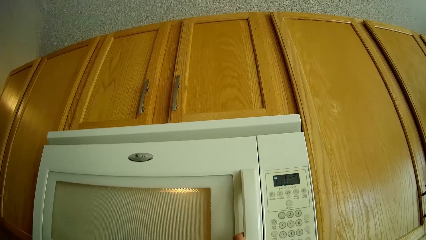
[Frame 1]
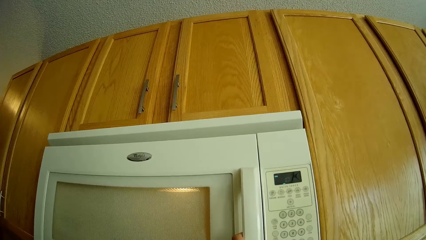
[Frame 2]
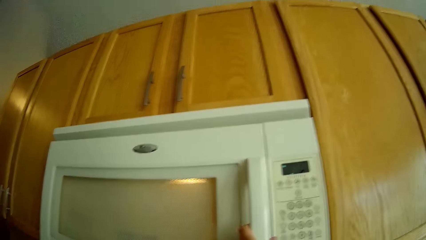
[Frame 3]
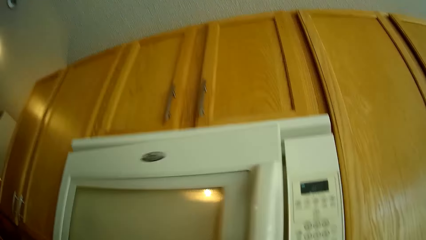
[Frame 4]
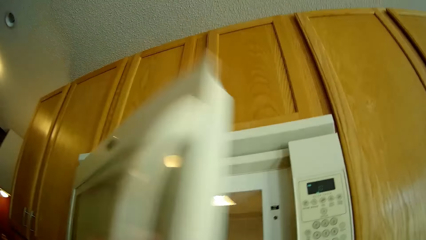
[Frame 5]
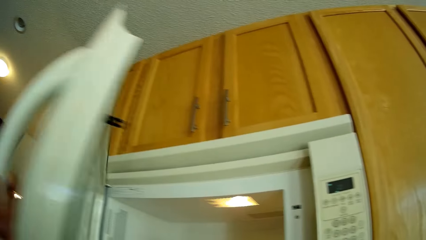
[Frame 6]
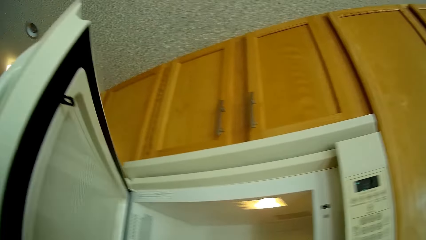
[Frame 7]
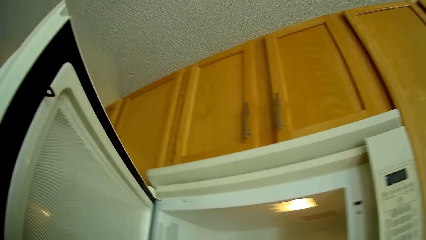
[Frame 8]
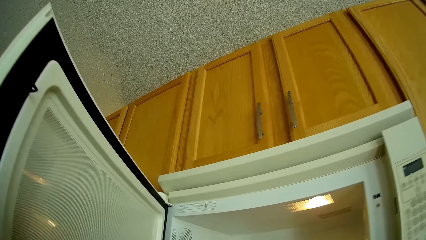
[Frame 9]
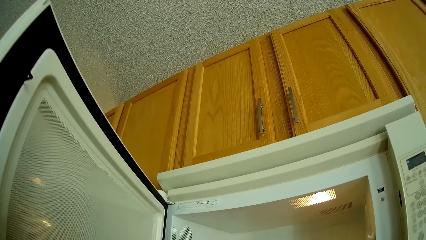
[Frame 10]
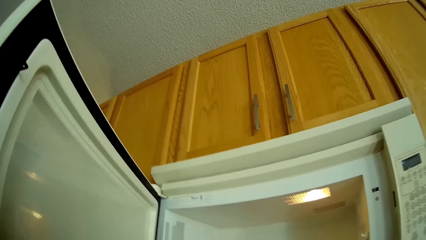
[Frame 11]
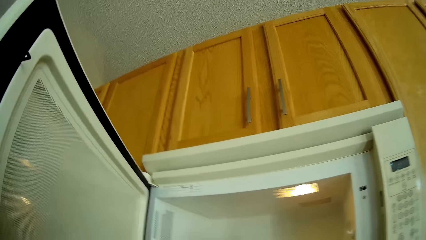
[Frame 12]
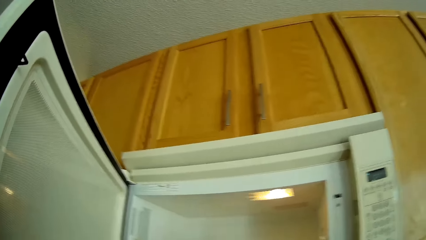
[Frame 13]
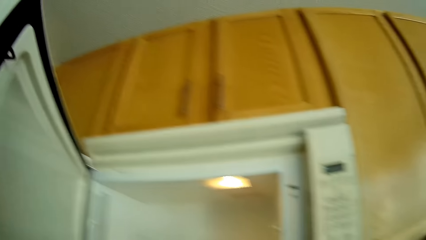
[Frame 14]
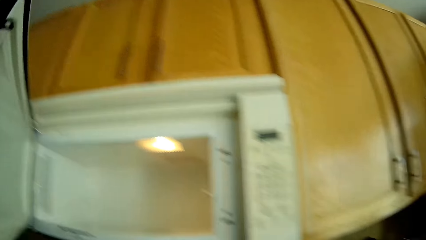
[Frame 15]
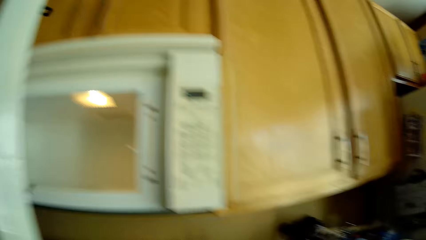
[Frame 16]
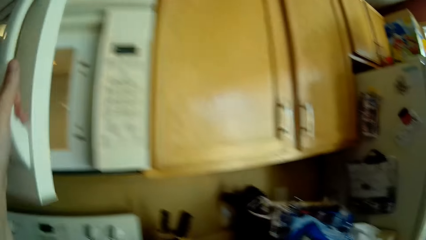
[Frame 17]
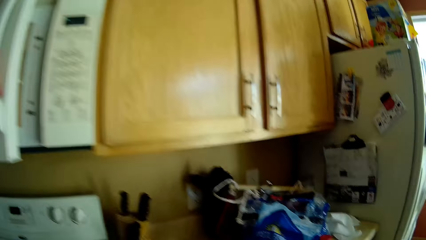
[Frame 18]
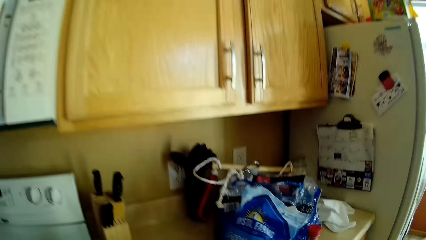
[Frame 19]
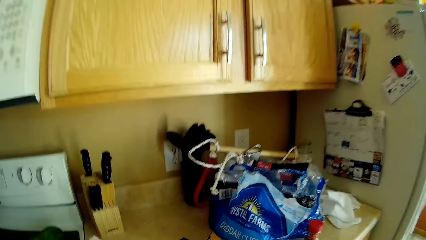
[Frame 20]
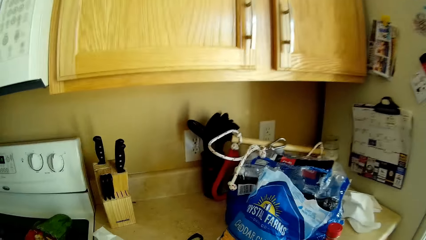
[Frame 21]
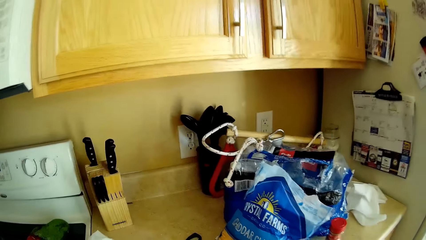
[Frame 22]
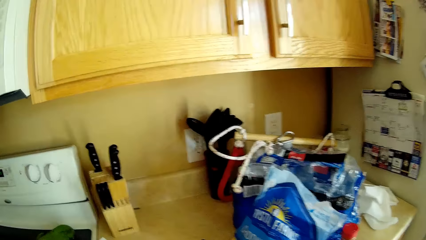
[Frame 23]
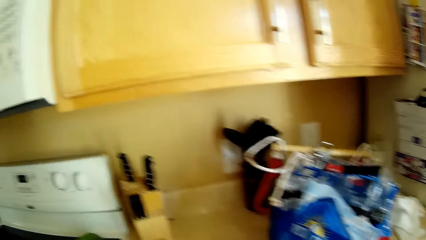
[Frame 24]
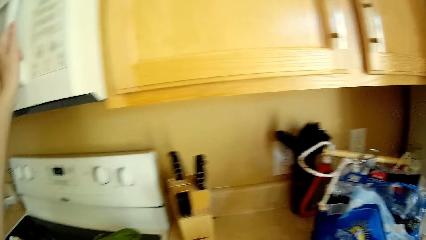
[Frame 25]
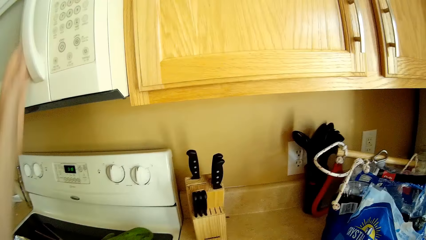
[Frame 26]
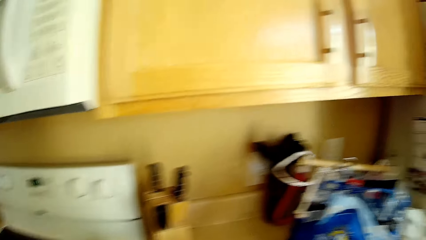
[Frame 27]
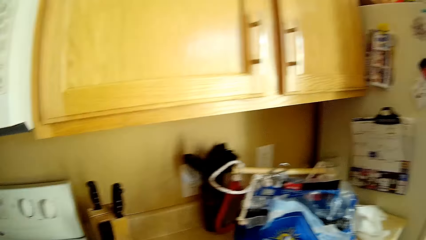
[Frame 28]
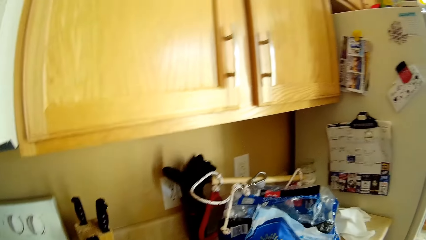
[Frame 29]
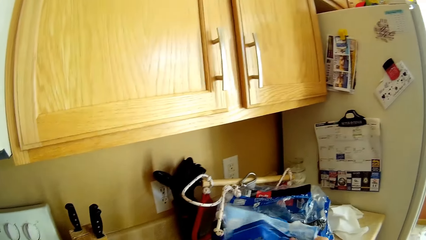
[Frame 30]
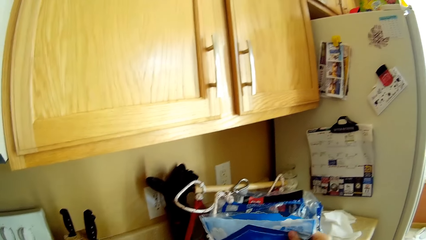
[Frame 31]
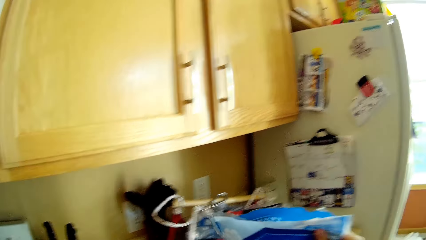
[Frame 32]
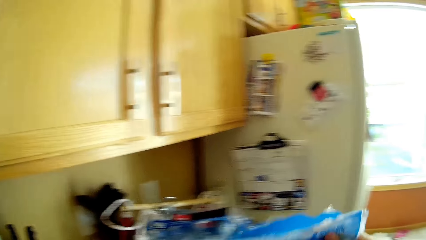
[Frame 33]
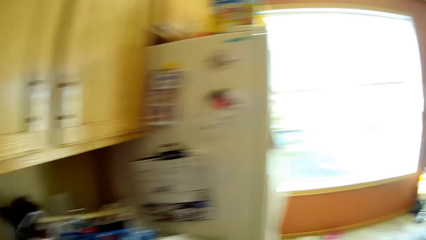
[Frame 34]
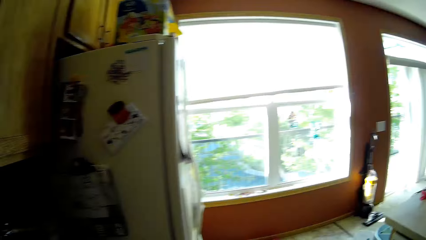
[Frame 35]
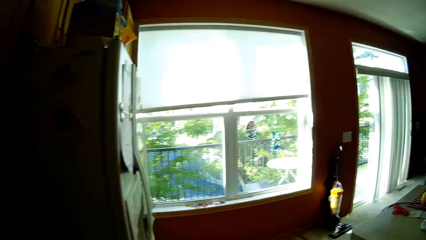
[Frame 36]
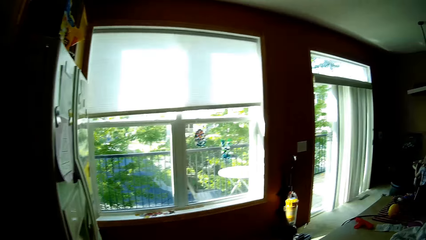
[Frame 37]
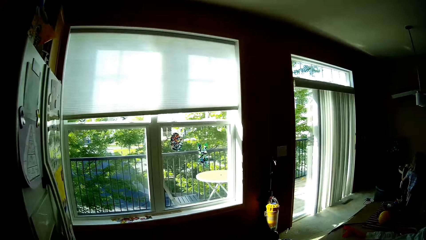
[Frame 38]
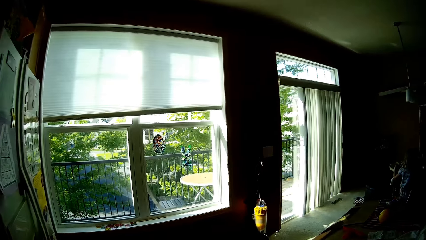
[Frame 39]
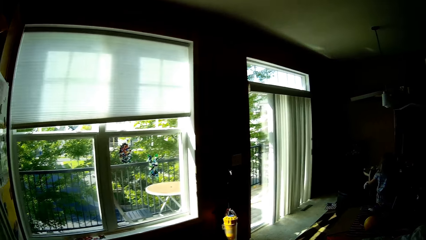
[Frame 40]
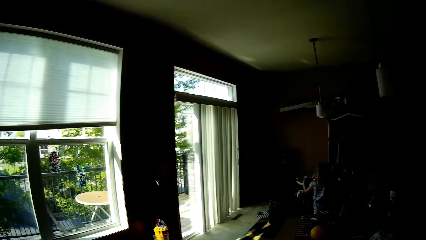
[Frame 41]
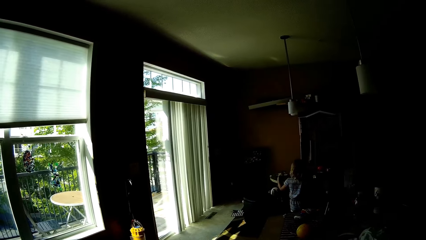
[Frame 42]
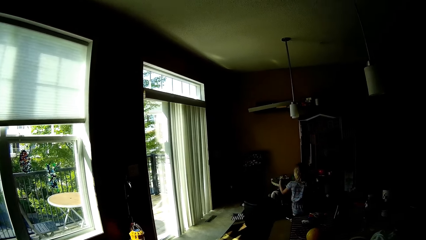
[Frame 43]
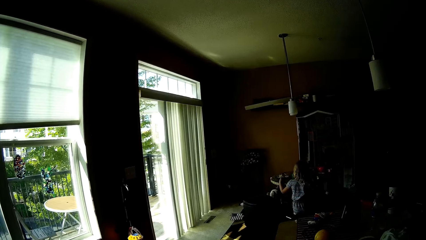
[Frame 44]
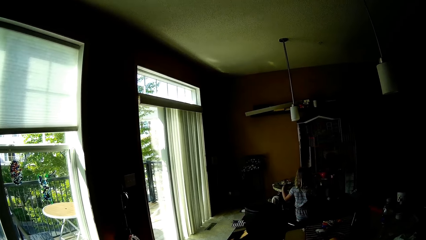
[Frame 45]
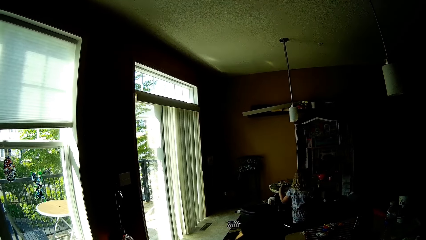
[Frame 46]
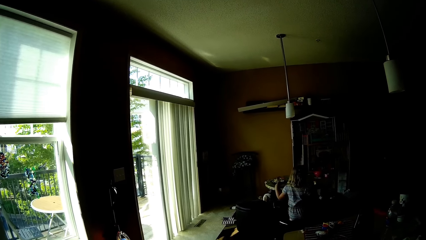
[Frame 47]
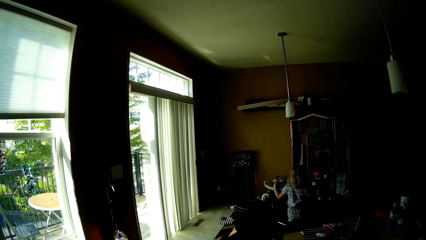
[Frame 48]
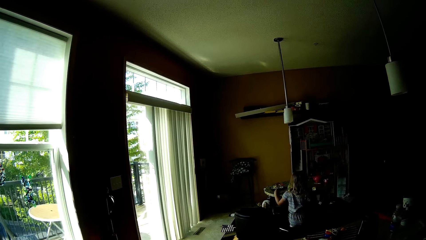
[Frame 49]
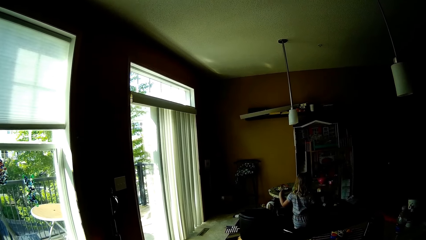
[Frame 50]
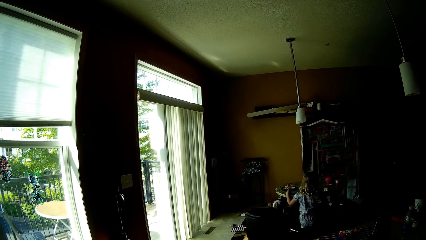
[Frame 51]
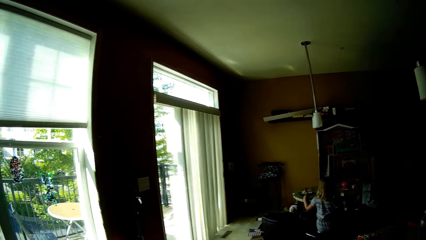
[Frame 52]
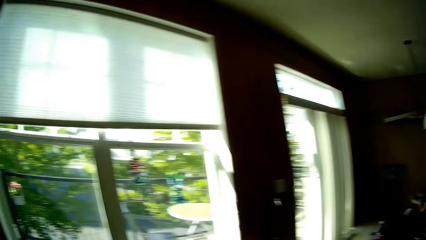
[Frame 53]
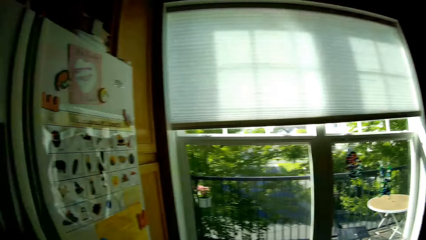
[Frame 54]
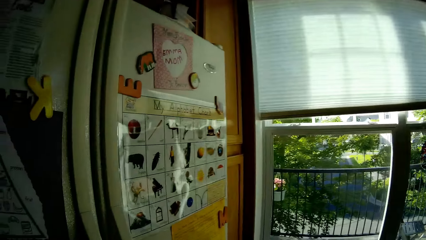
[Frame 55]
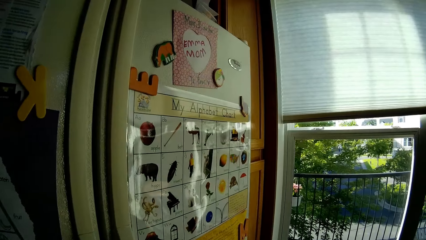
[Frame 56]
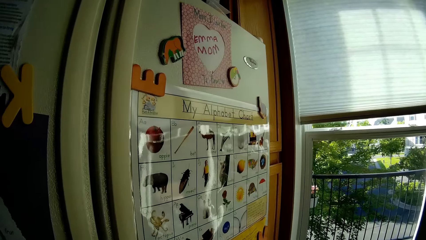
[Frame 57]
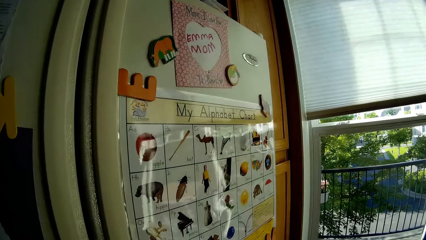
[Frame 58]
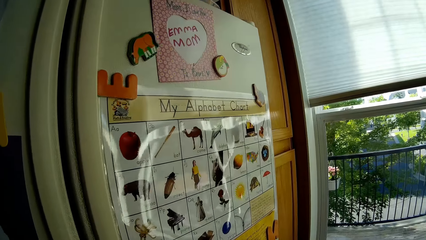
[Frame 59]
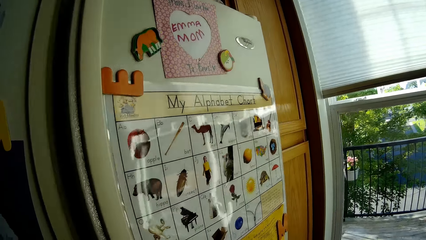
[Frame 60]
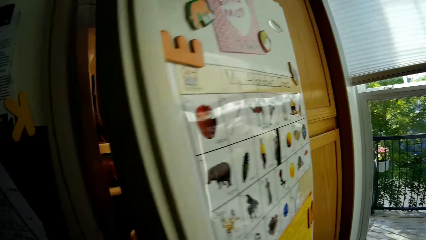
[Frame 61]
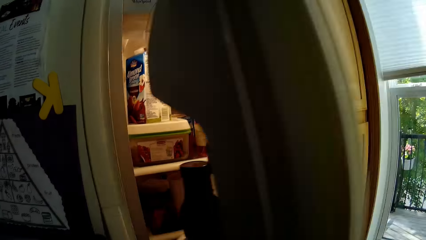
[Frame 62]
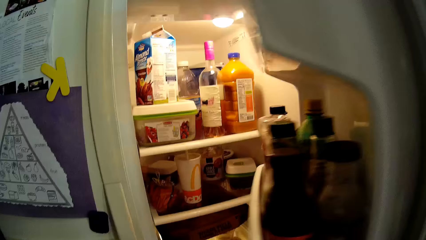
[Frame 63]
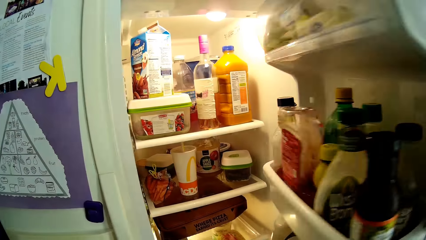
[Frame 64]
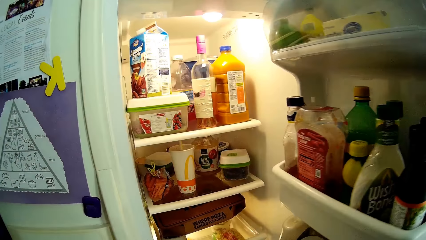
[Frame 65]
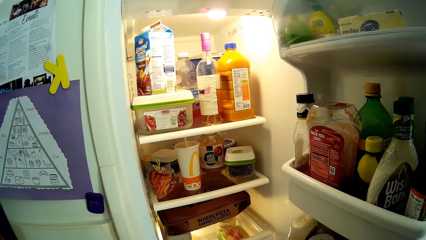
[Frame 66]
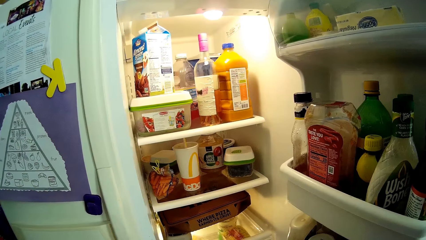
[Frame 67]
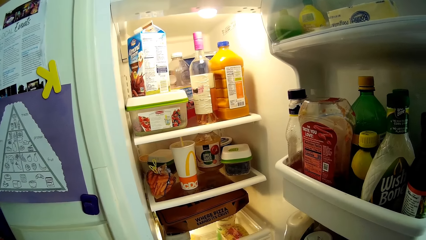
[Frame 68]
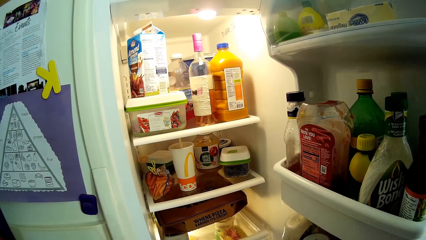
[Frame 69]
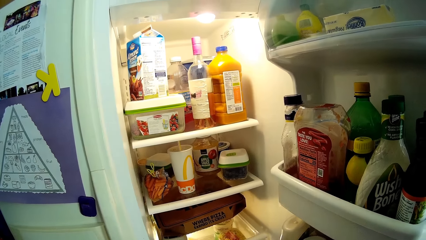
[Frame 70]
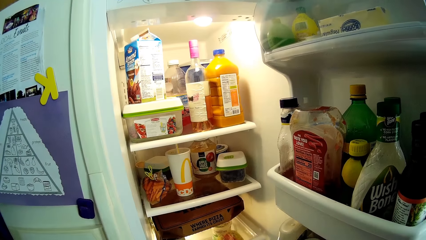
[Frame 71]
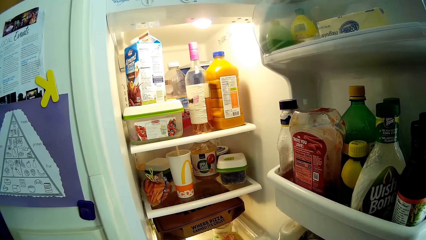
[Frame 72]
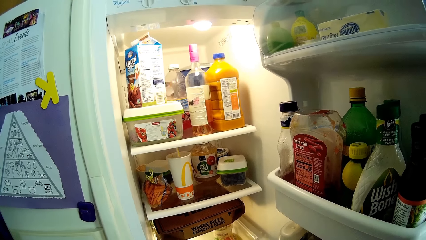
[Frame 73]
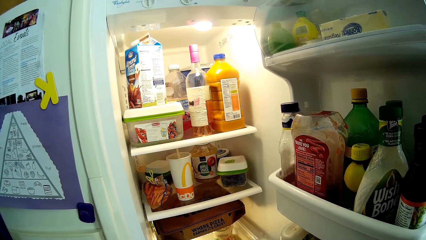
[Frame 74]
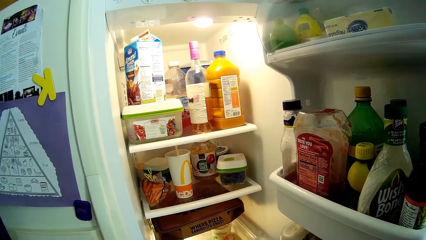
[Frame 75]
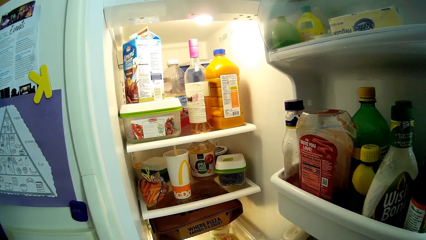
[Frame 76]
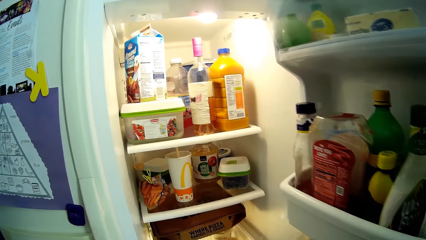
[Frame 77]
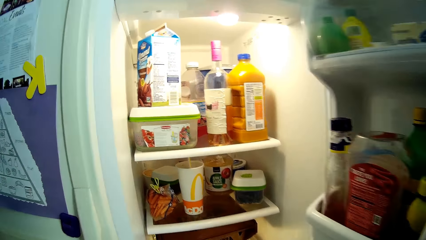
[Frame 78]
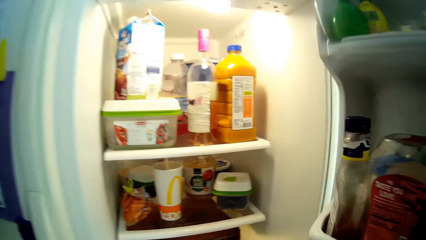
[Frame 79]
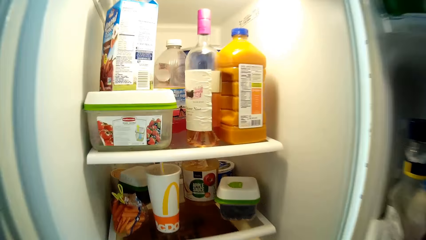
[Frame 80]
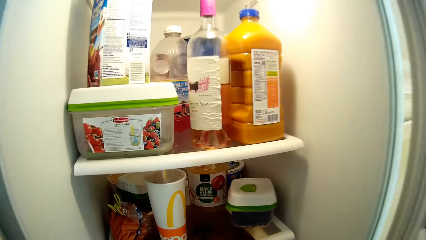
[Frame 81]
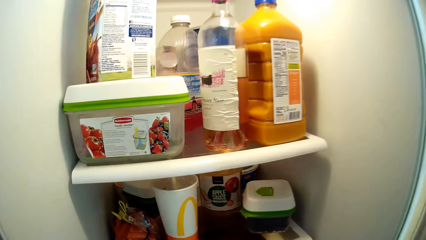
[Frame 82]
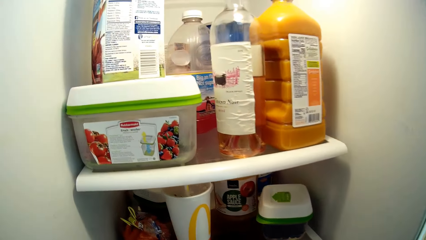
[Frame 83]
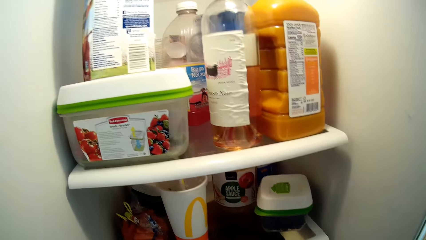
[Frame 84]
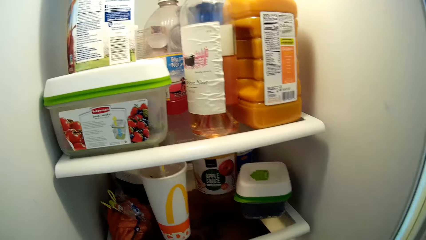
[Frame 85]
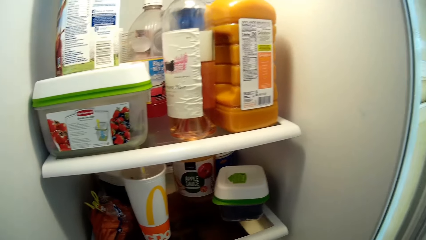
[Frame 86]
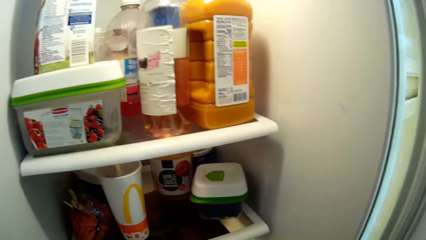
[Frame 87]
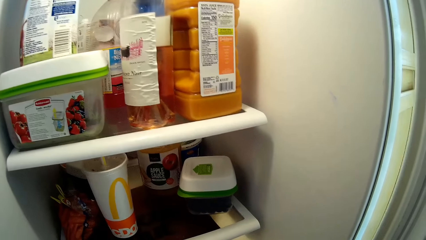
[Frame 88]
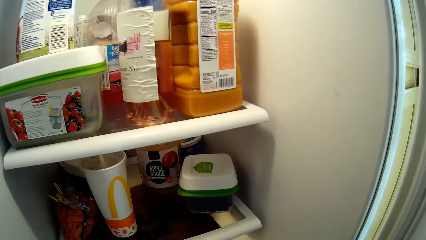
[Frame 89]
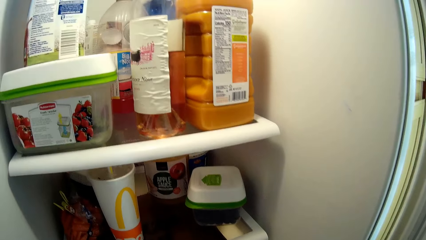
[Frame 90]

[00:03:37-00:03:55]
The camera wearer opens the microwave oven with her left hand. She picks the cup from the microwave oven with her right hand. She closes the microwave oven with her left hand. She picks the pack of cheese from the countertop with her right hand. She opens the refrigerator with her right hand.
